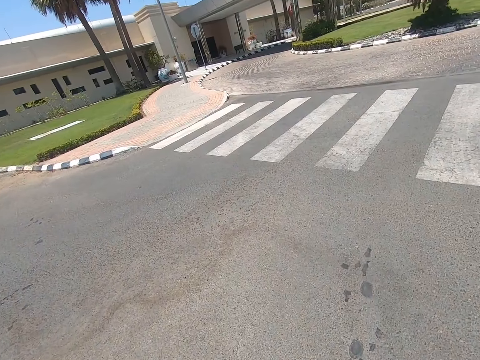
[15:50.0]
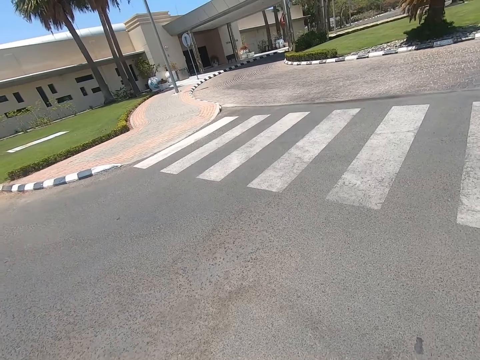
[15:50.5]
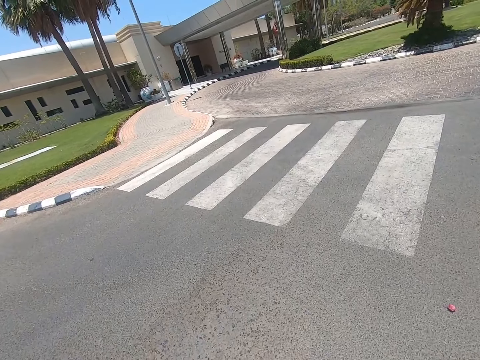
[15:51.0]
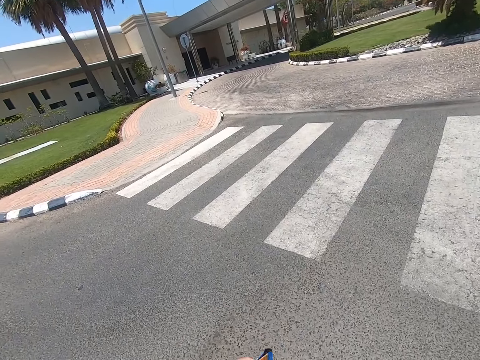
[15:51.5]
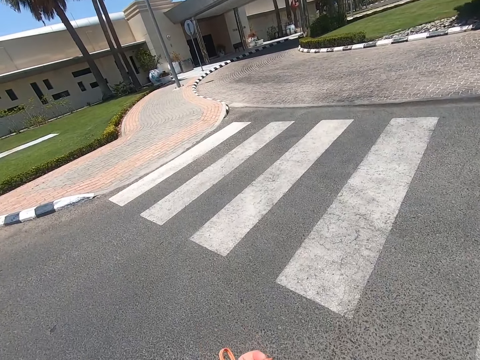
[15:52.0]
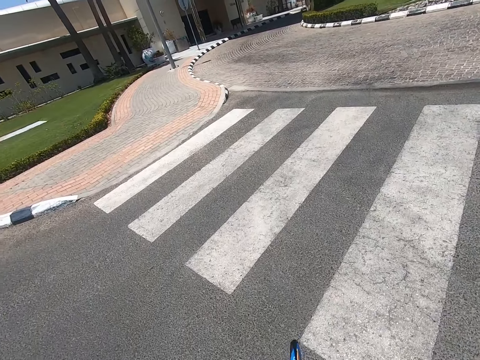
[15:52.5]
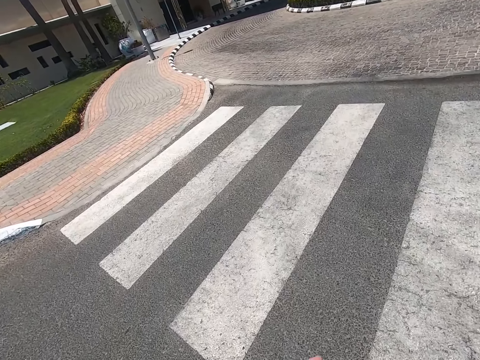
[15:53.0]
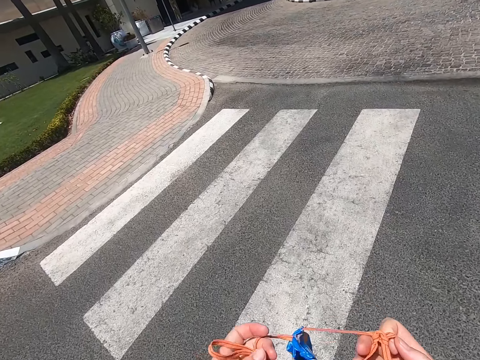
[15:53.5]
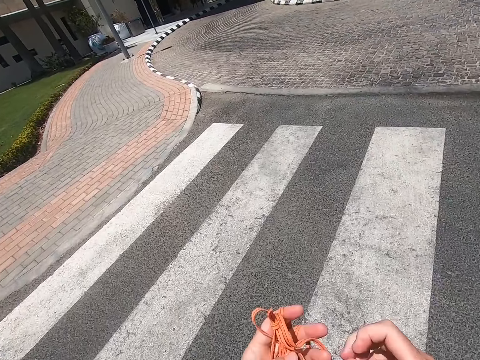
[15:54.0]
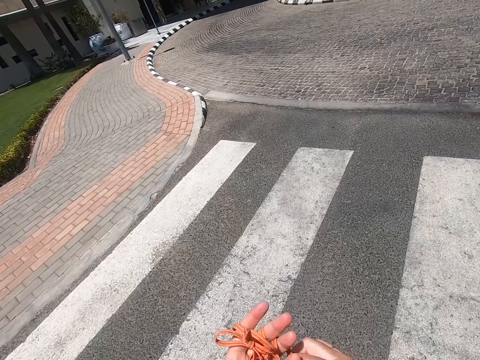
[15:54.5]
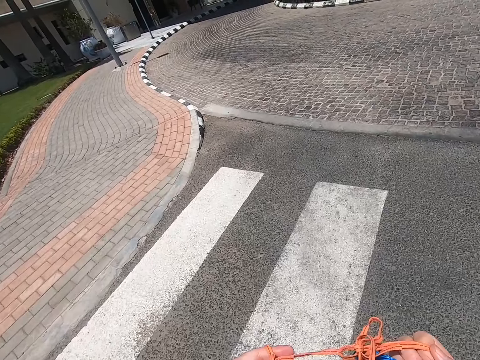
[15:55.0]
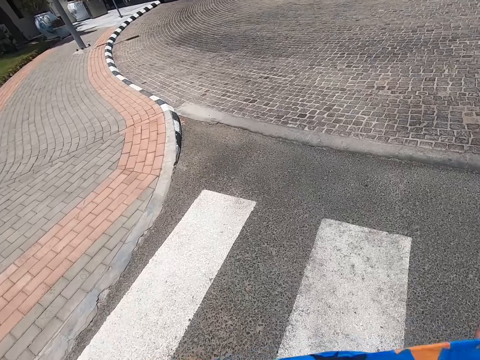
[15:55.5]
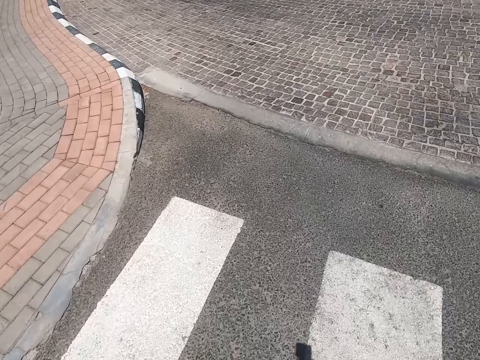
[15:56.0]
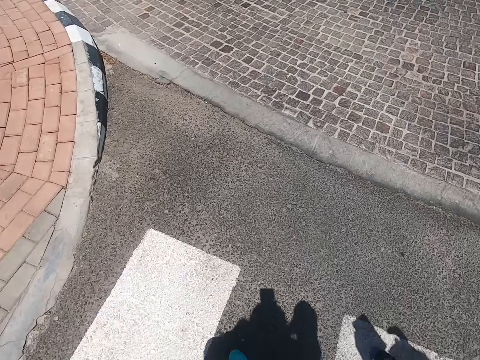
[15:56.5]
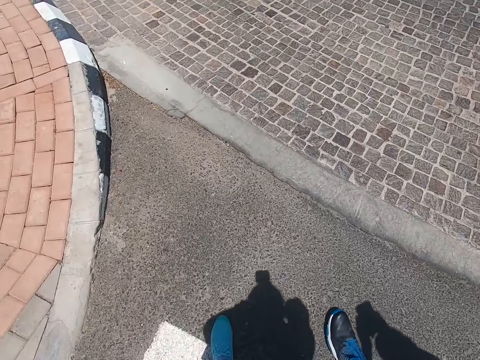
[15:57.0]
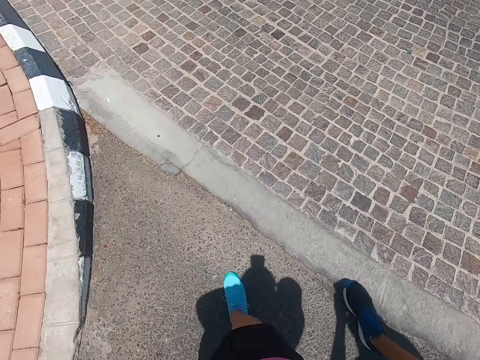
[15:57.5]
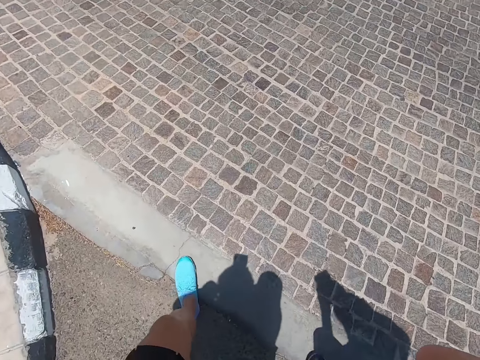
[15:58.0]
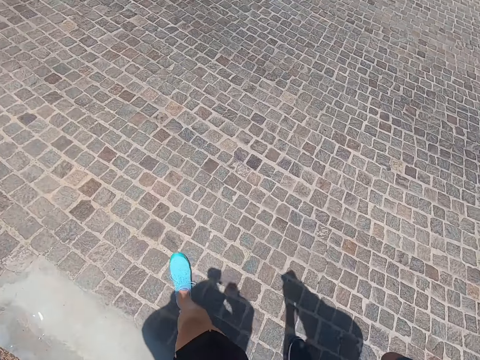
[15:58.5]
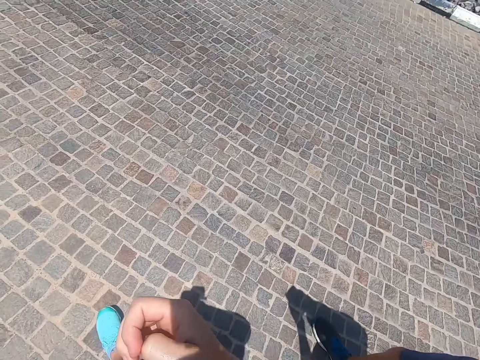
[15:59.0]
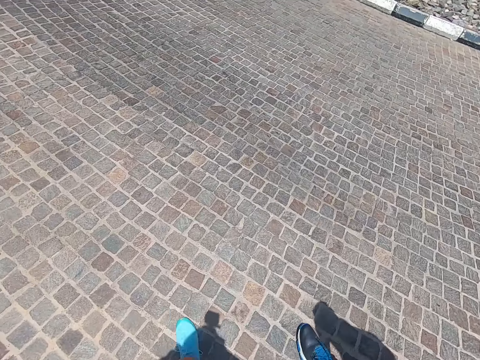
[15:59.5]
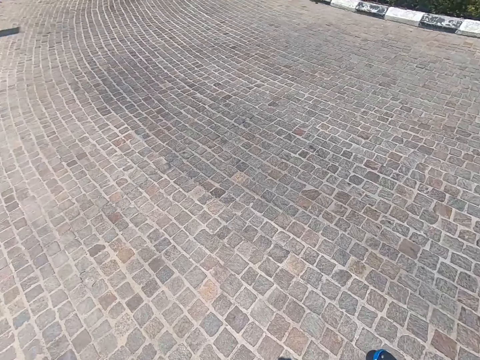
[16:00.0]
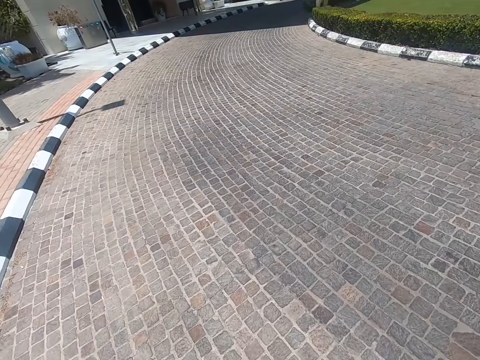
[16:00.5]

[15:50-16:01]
The camera wearer swings up his left hand. He holds the mask.

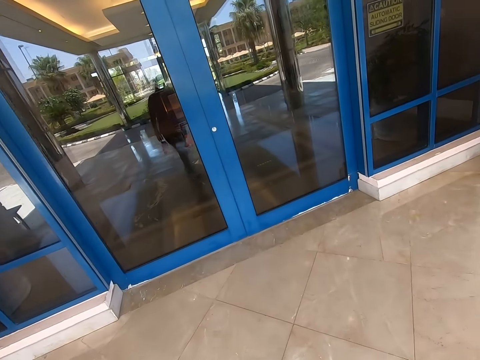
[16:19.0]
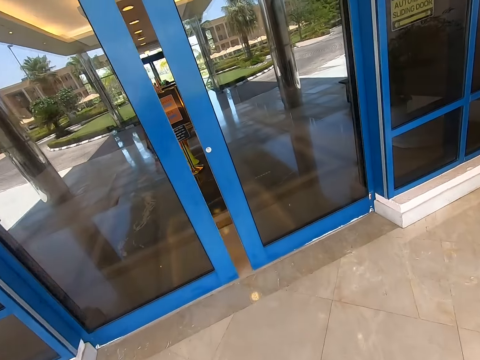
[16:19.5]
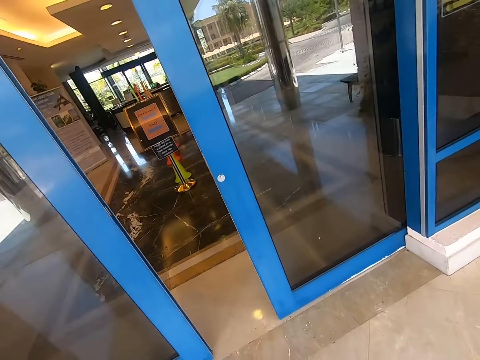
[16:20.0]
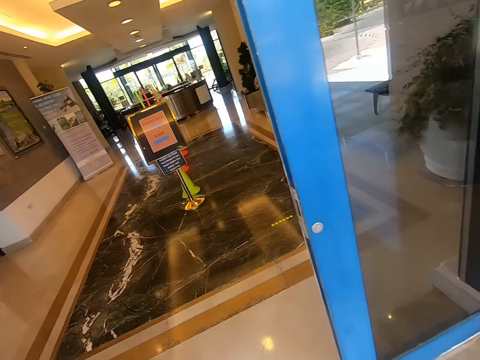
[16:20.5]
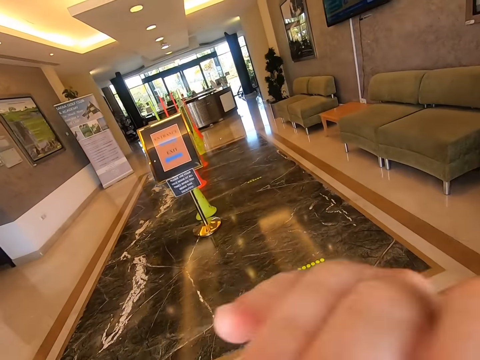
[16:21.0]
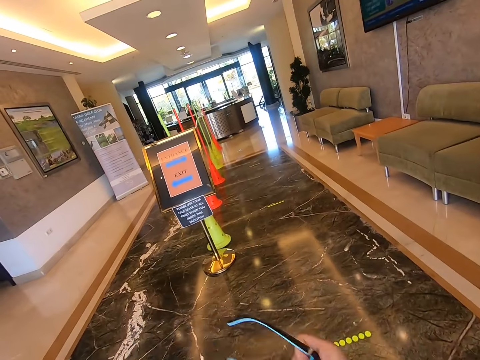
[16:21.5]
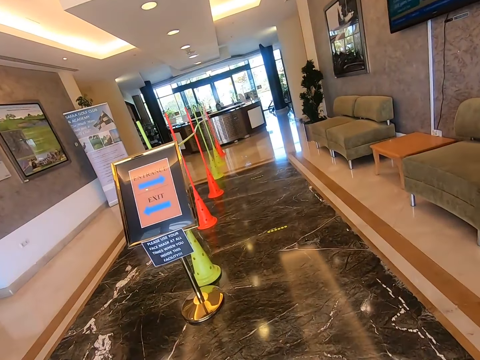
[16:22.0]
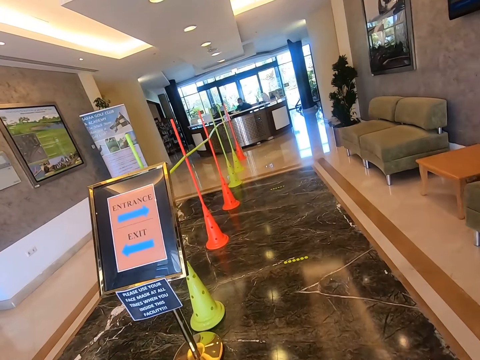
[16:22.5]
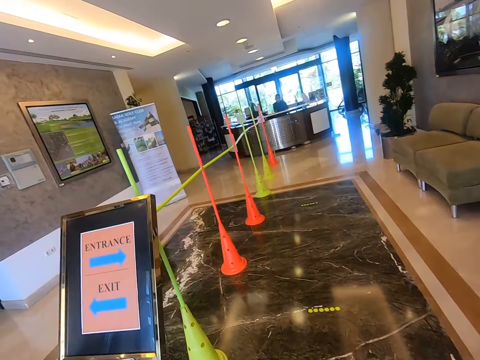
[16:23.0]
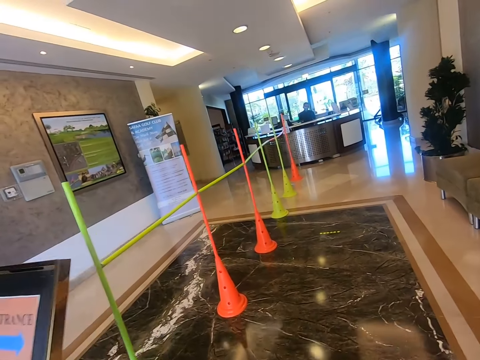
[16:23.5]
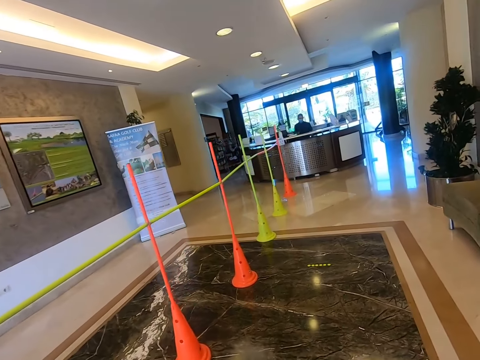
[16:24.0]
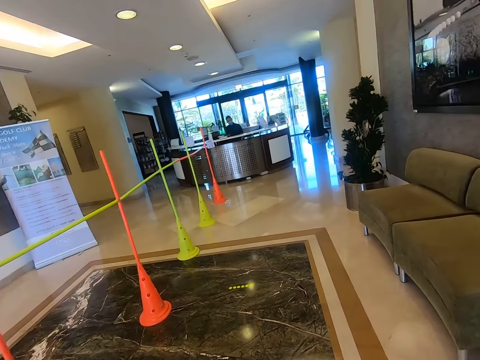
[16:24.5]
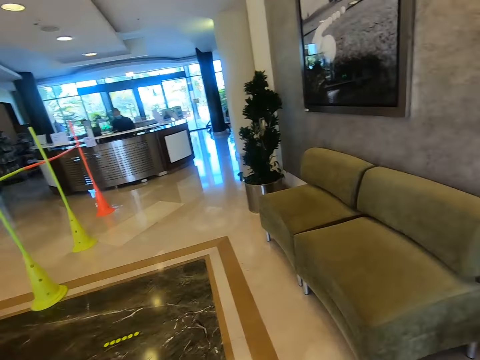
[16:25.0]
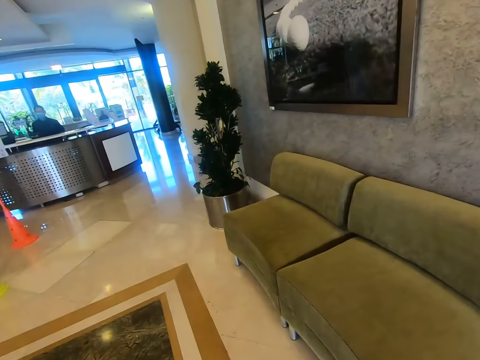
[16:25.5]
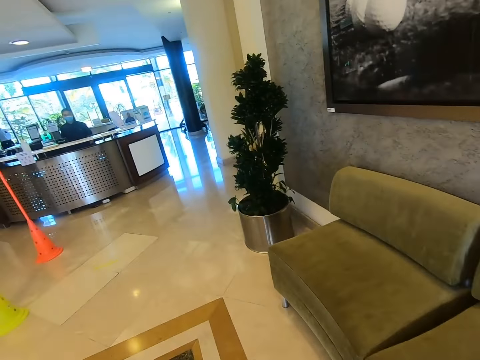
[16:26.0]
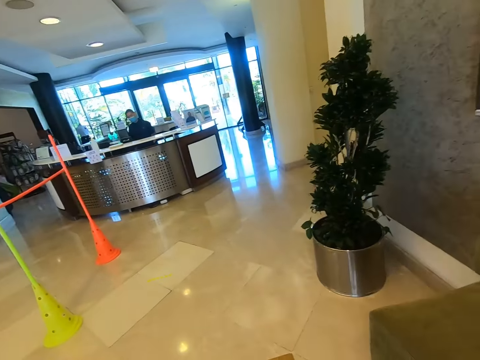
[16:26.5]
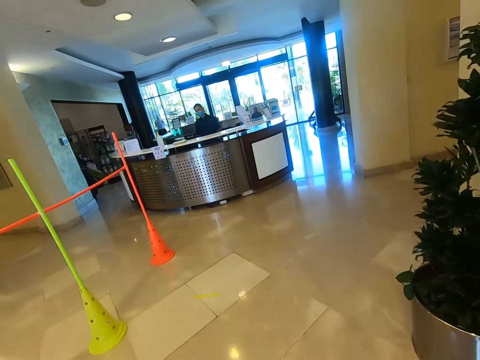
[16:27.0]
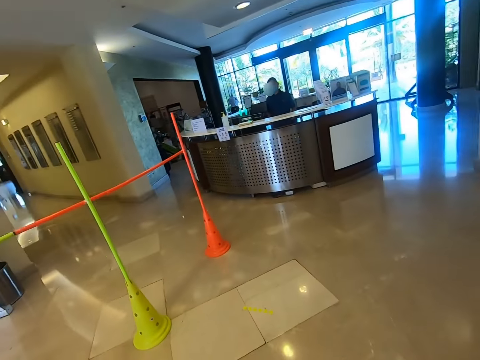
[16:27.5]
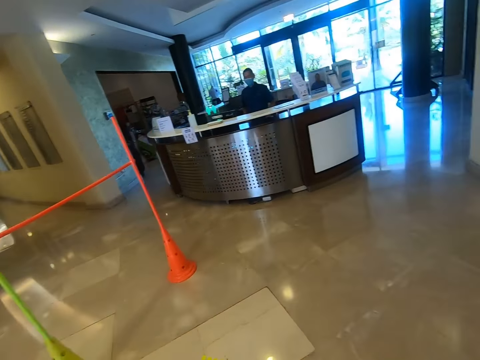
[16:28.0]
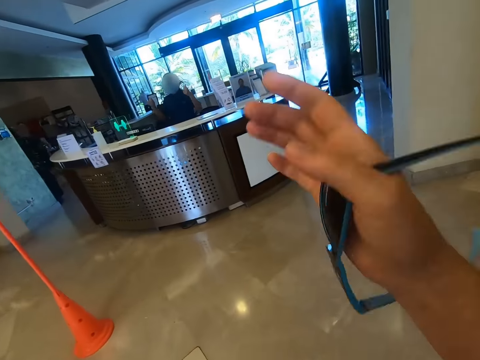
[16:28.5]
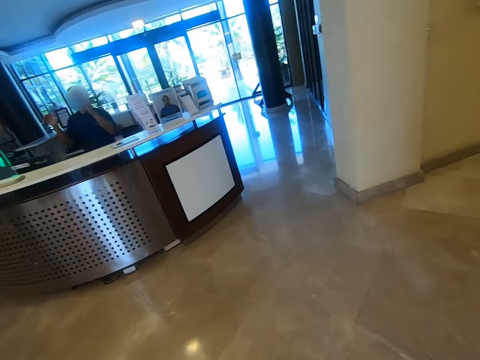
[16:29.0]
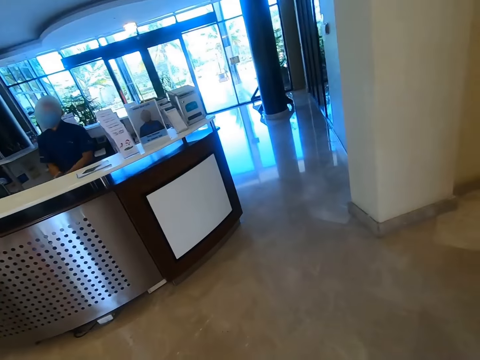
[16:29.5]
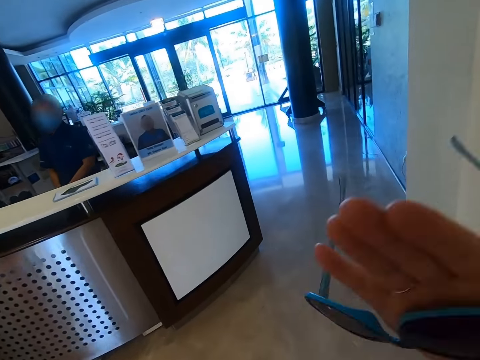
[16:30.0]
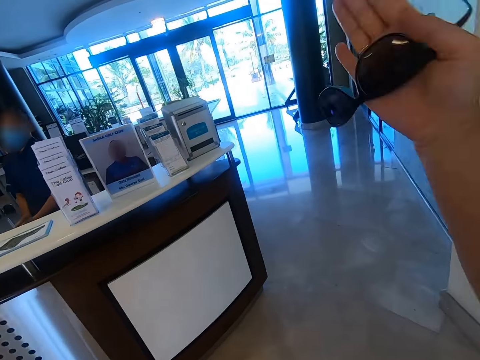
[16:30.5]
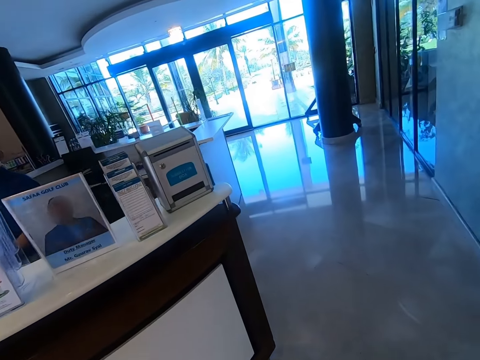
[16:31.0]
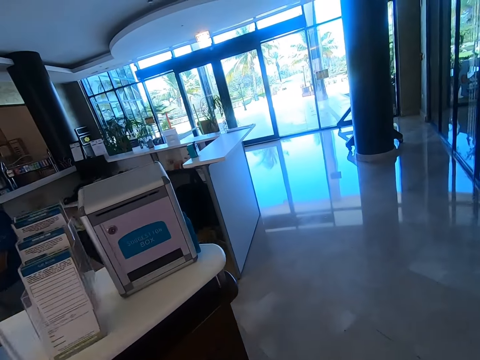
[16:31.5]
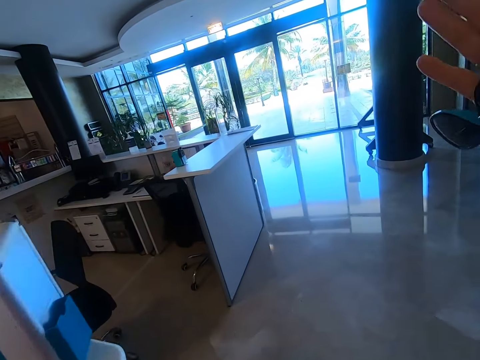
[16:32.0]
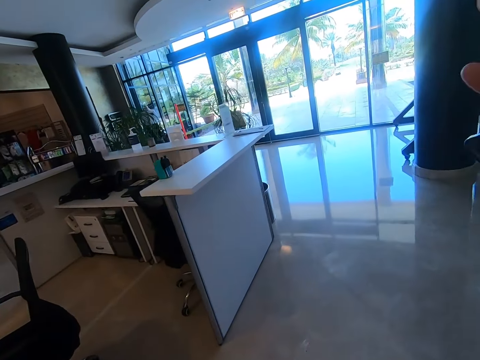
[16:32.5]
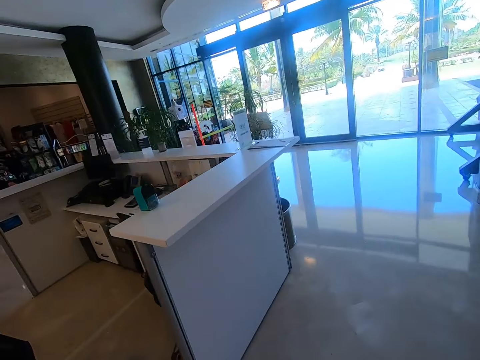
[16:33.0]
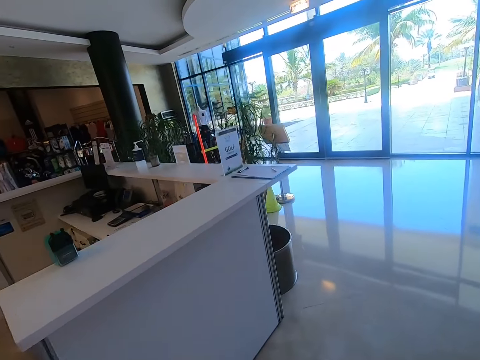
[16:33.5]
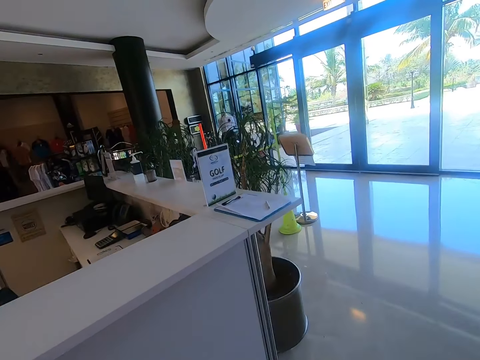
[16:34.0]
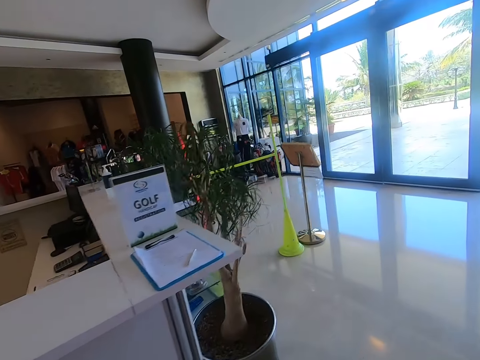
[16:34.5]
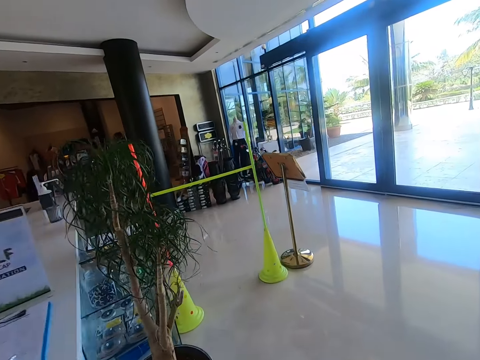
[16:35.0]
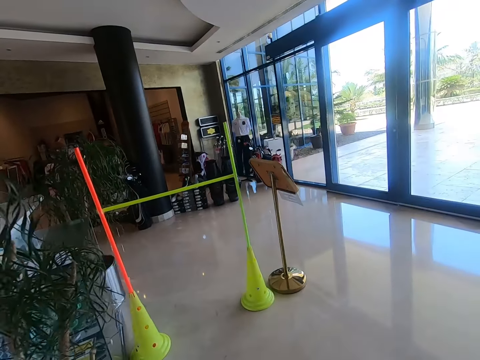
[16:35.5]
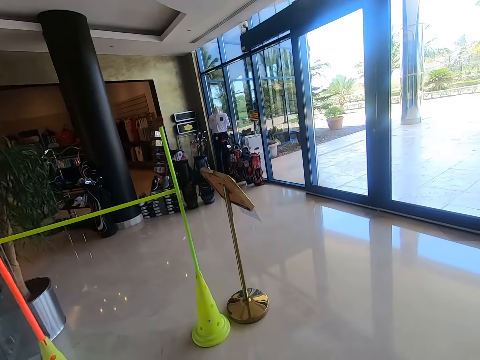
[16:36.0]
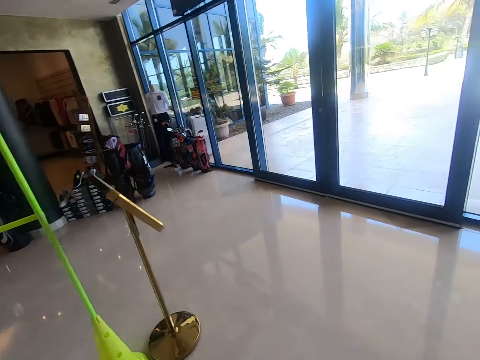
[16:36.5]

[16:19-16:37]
The camera wearer enters the reception. He lifts up his right hand.
